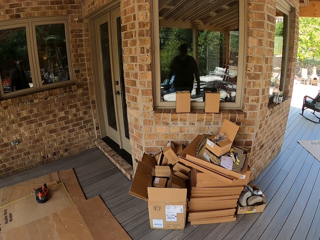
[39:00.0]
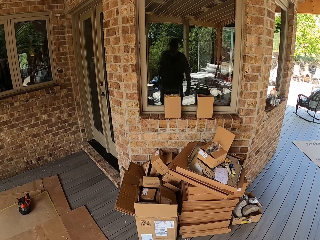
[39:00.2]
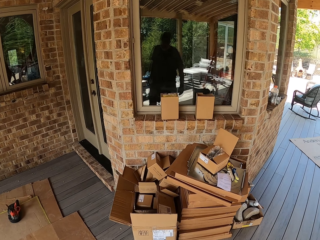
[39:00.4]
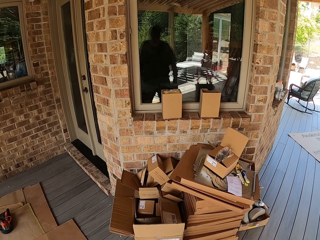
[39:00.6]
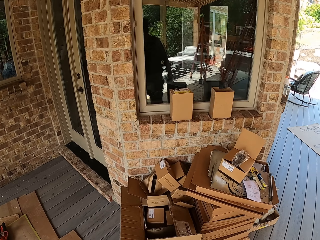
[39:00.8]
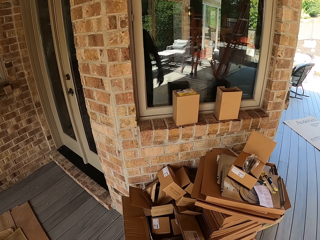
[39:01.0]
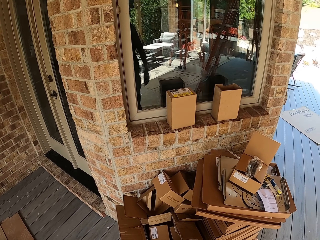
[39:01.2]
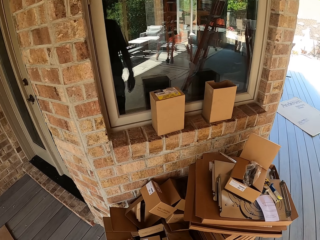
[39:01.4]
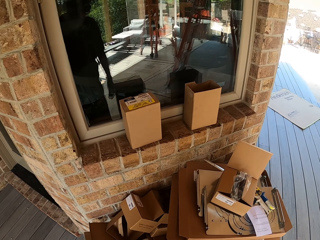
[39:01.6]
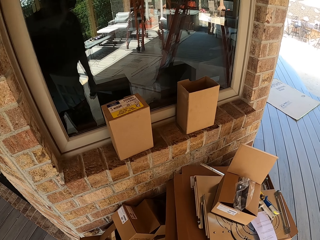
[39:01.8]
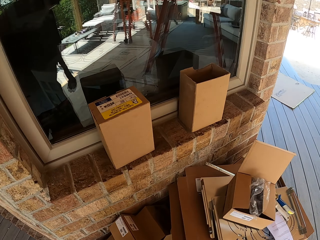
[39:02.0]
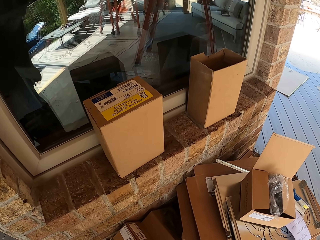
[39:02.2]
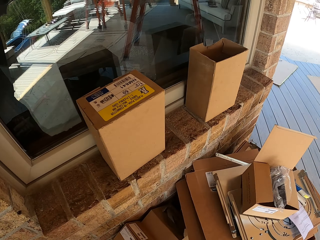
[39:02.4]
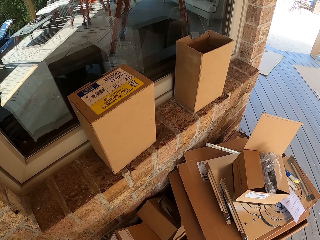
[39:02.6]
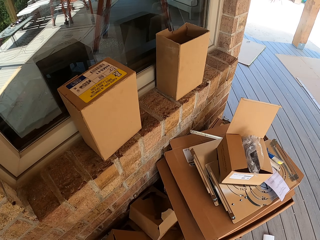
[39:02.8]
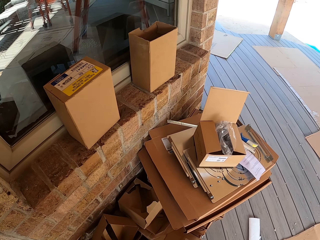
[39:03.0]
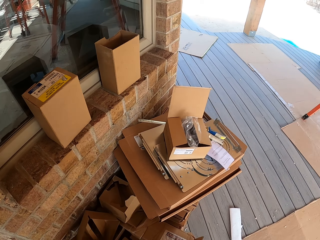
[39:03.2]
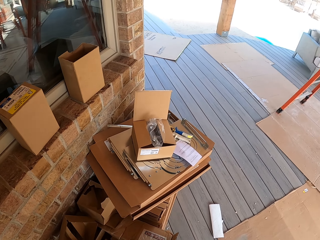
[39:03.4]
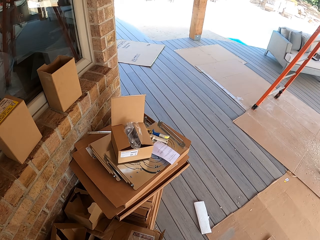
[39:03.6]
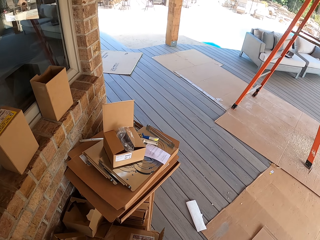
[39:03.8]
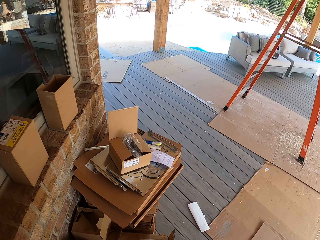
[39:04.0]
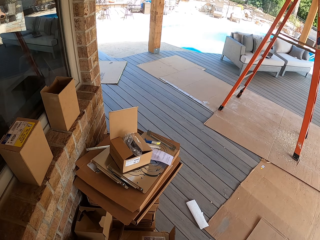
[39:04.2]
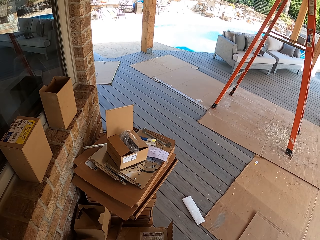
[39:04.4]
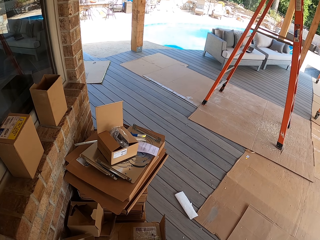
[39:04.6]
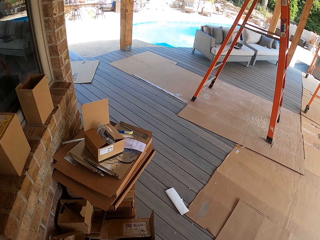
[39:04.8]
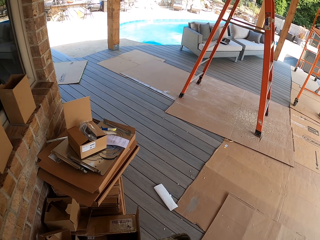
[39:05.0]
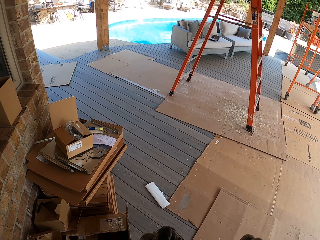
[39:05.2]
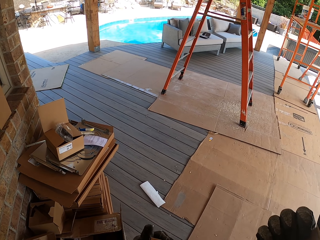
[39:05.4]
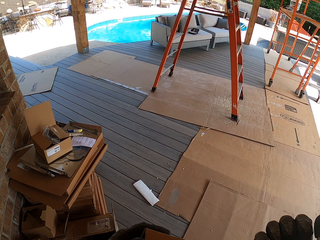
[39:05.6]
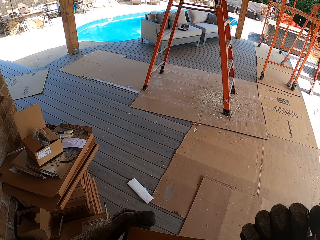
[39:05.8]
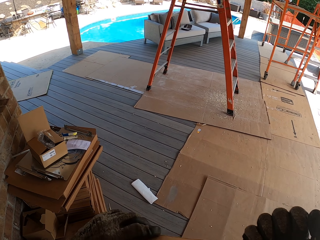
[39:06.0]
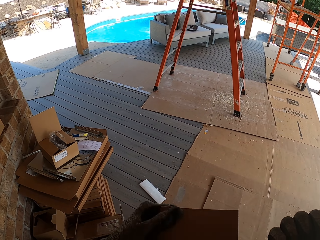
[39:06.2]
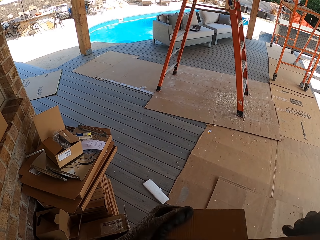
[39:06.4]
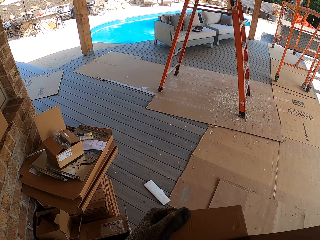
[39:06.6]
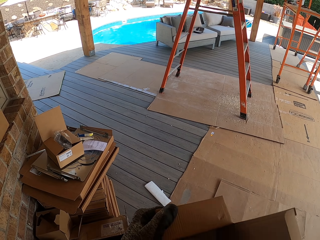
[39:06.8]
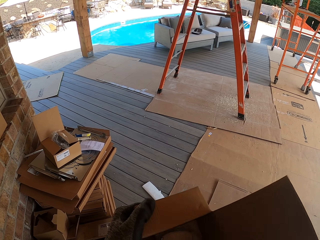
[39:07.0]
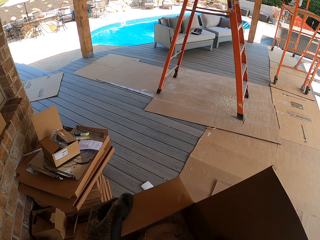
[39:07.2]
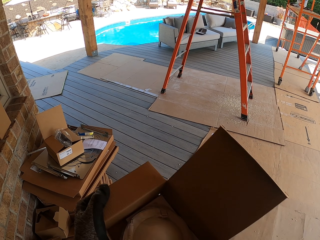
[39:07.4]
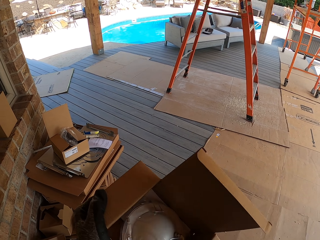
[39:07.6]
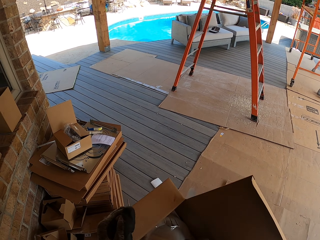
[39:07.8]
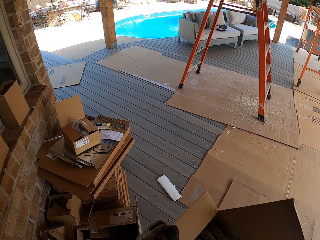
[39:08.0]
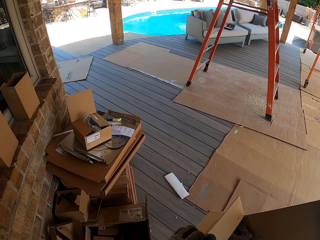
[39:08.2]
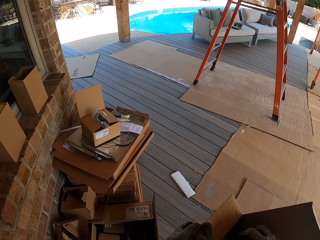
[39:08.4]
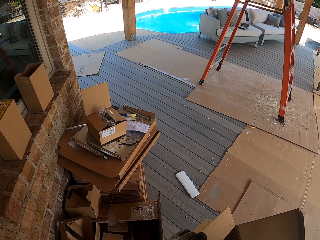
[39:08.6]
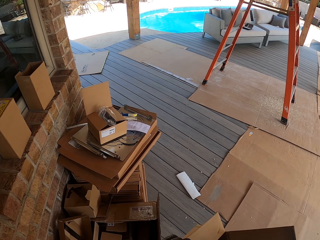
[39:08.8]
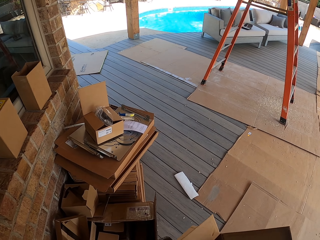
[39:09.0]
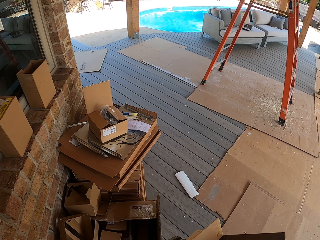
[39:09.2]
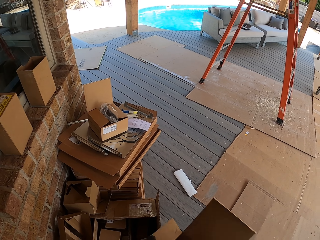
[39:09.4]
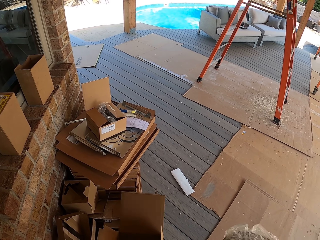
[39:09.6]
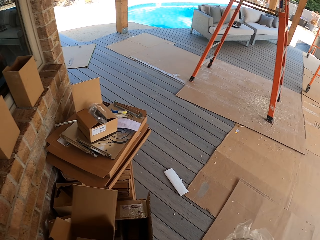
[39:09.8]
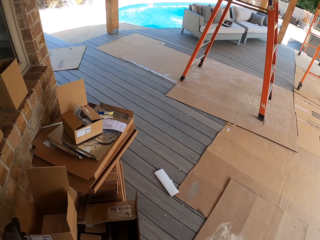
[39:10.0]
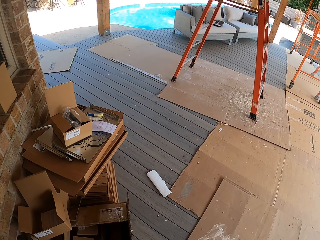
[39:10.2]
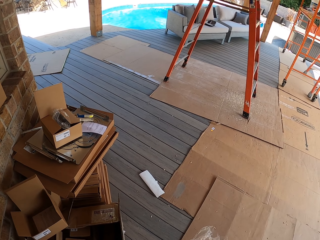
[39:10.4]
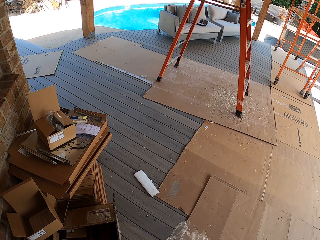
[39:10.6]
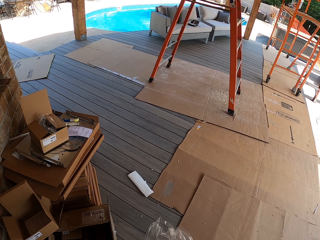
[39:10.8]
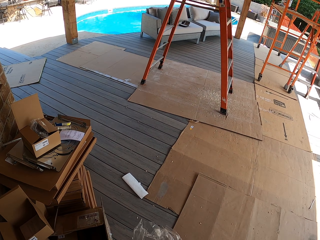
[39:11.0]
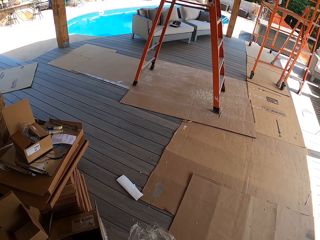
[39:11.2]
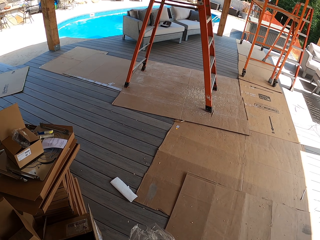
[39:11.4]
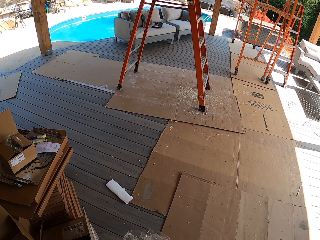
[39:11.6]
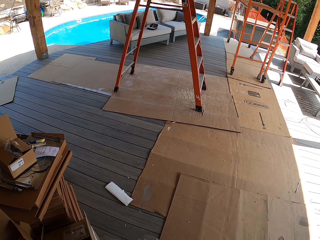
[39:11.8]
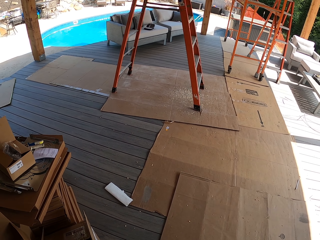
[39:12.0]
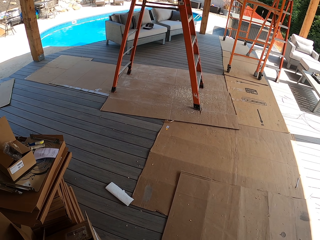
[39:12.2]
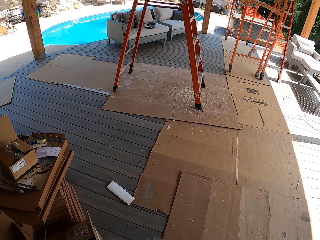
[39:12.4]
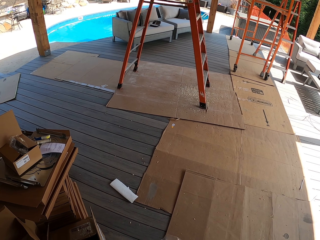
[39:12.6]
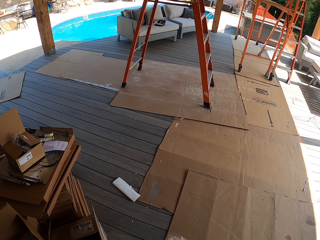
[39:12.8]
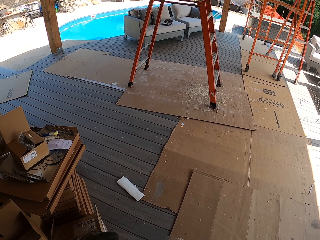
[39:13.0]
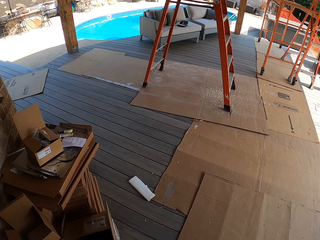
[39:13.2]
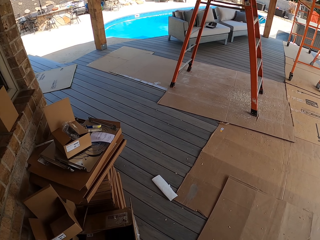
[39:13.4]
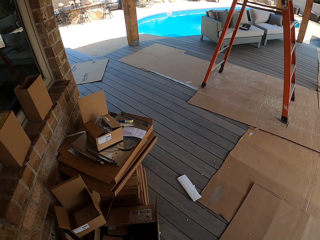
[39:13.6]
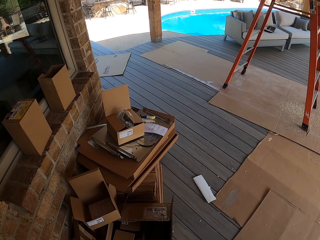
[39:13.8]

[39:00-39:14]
The camera wearer picks up a box. They open up the box, take out the LED light and throw the box. They take out the nylon paper on the LED light.

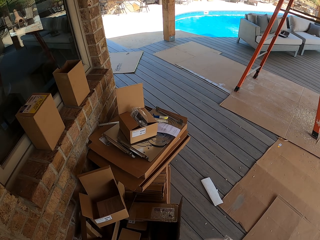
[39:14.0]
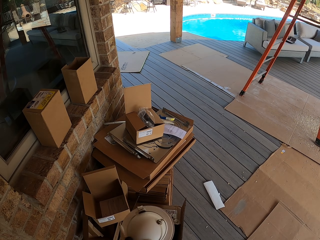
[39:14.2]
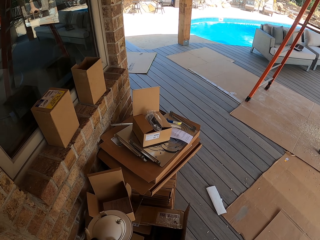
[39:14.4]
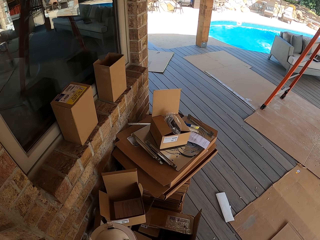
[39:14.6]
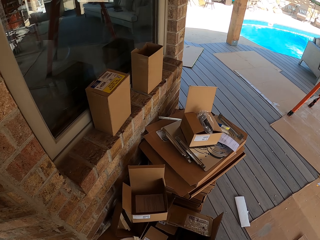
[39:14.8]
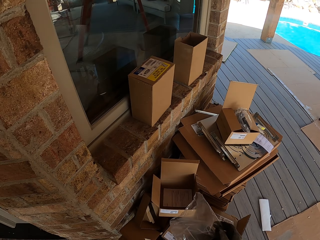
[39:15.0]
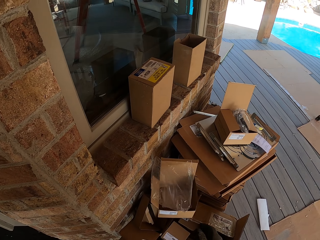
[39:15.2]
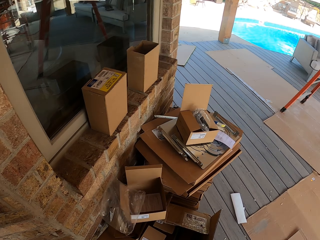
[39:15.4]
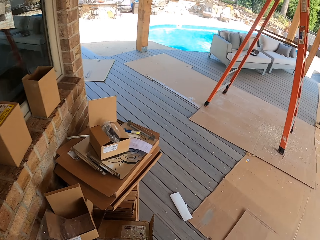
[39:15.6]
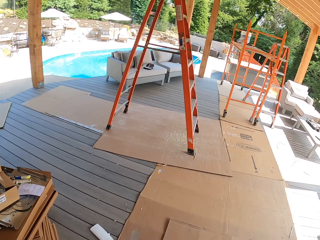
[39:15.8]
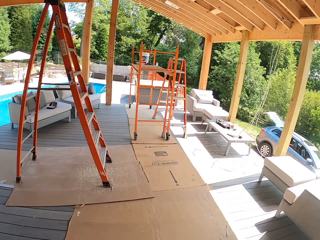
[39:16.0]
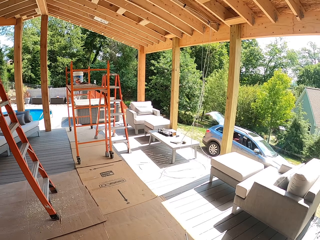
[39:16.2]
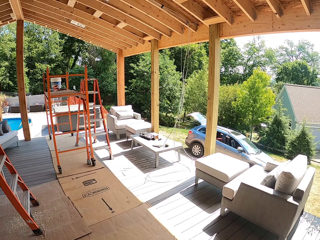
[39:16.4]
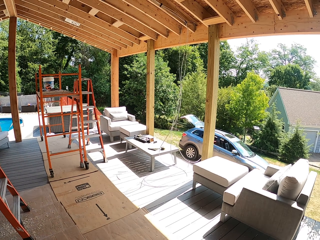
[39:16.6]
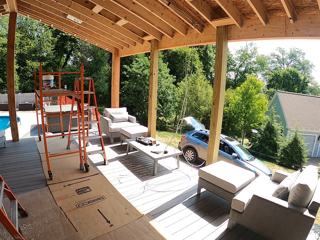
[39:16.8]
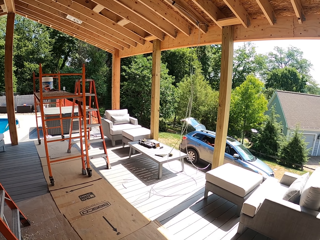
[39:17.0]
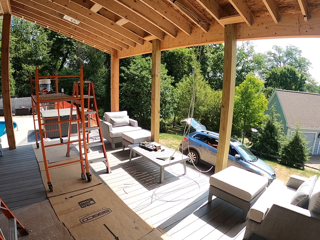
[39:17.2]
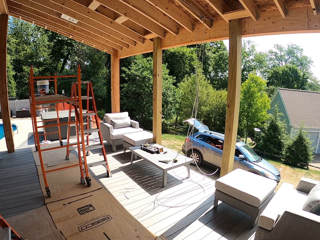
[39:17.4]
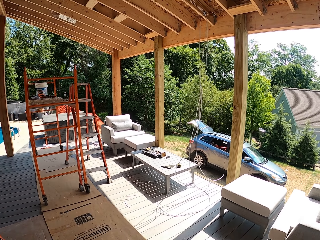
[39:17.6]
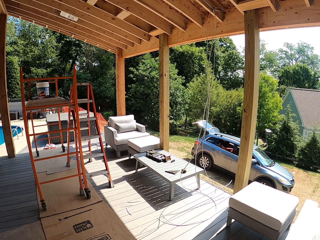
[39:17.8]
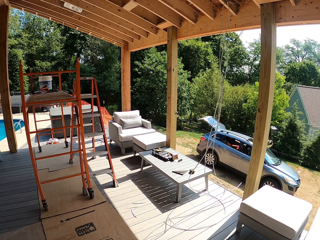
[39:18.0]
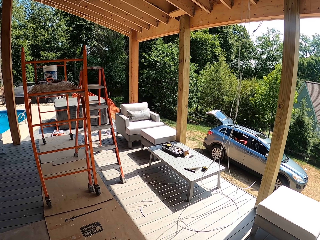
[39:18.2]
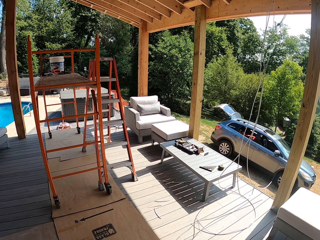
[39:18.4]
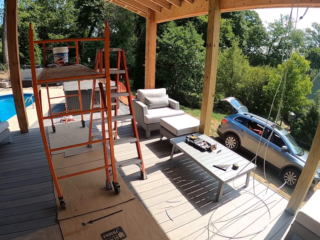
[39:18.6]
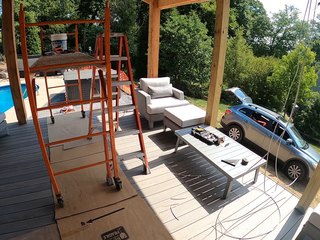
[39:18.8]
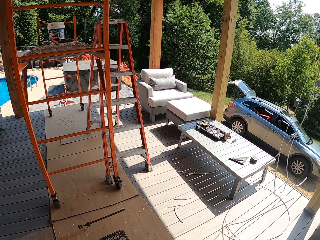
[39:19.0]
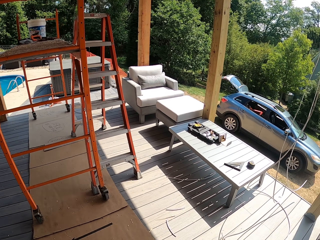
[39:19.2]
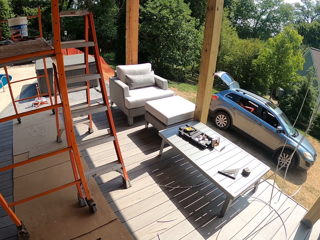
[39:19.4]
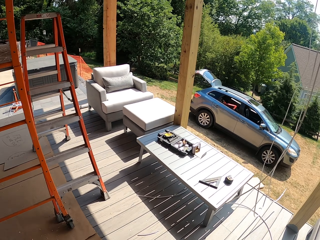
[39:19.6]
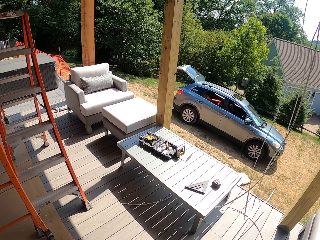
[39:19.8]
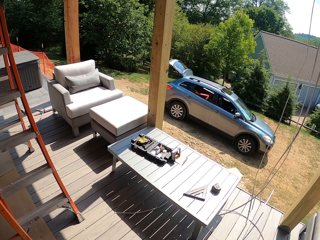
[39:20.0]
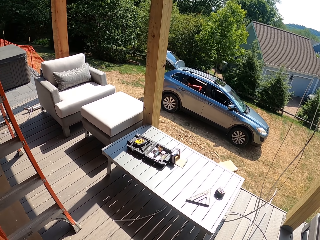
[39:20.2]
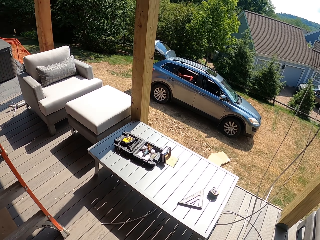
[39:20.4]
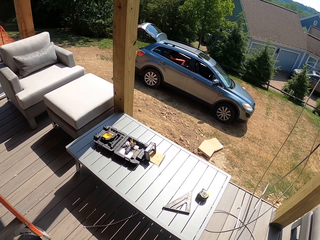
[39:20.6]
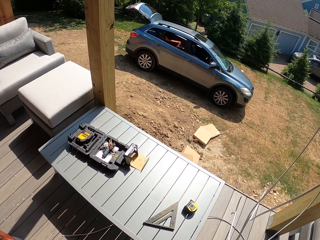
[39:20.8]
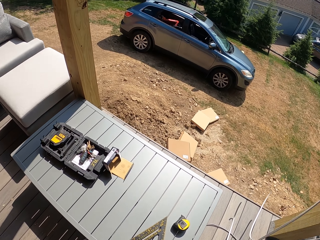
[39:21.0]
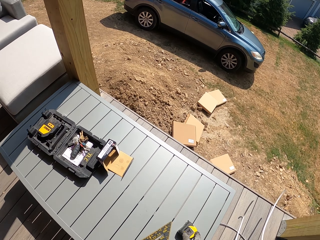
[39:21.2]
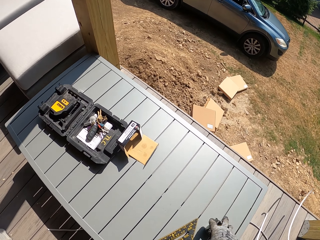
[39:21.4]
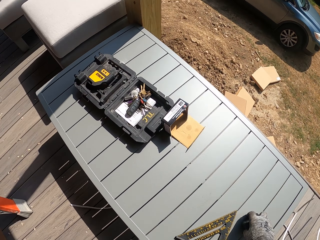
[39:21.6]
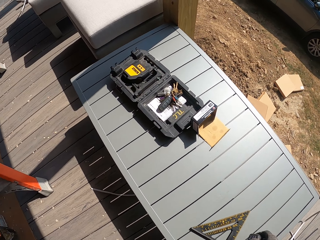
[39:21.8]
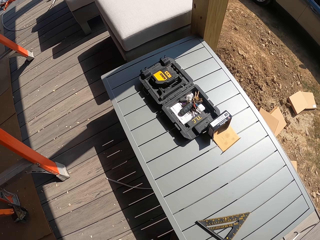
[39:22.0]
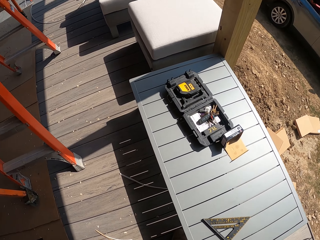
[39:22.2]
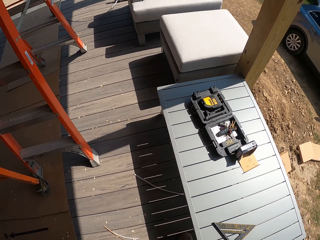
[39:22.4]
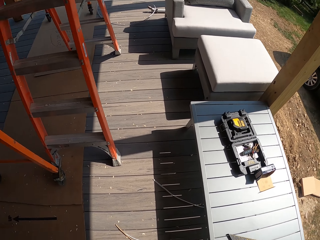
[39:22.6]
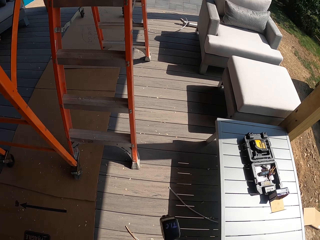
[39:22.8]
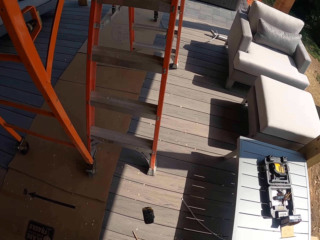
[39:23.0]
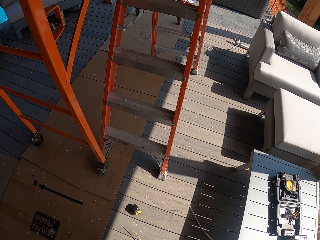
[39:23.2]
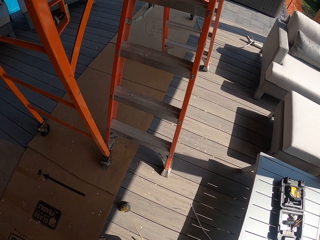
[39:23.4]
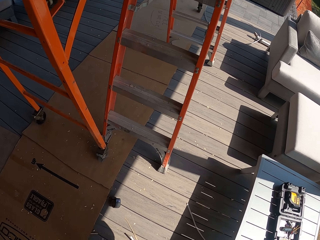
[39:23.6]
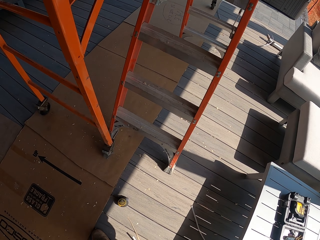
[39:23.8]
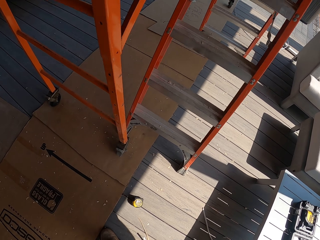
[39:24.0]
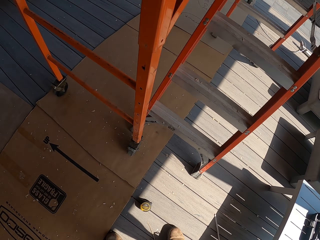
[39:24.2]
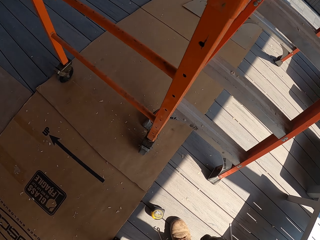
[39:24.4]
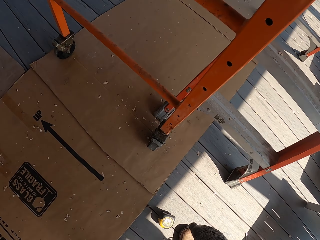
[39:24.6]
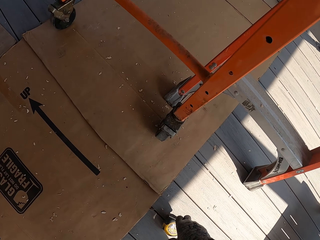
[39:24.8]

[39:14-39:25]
The camera wearer throws the nylon paper. They walk back to the work surface with the LED light. They pick up a tape measure from the table and drop the tape measure.
